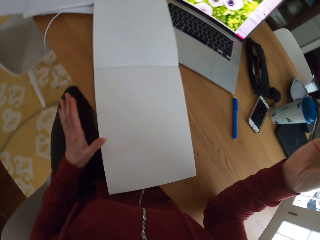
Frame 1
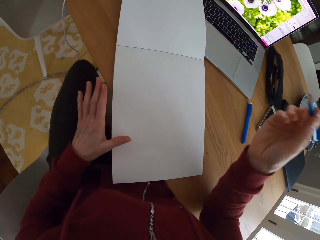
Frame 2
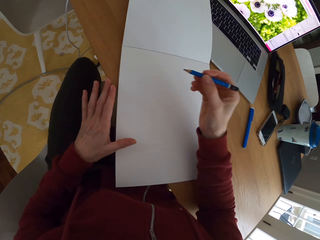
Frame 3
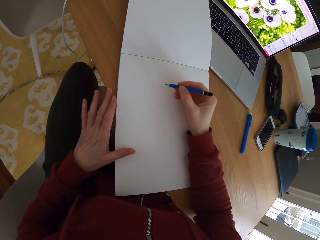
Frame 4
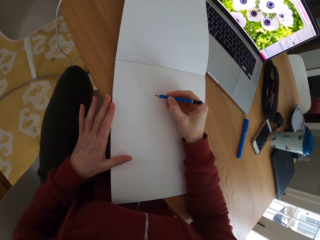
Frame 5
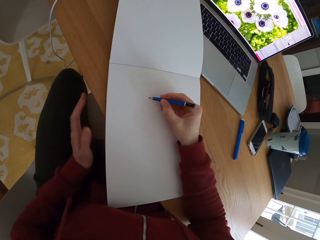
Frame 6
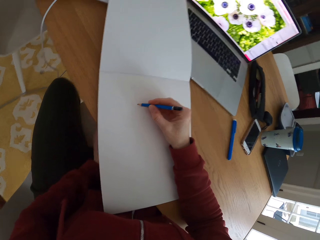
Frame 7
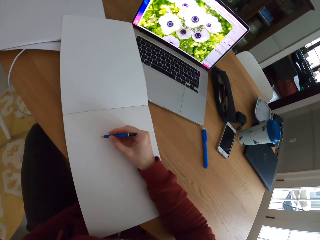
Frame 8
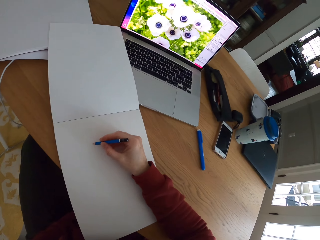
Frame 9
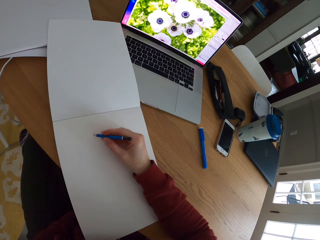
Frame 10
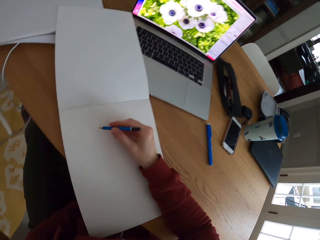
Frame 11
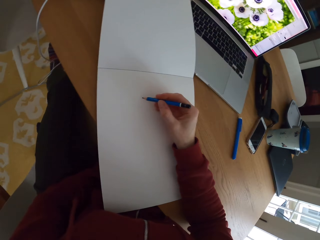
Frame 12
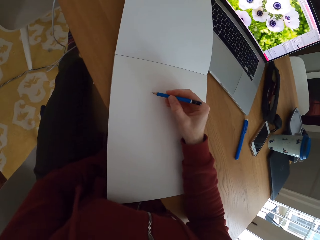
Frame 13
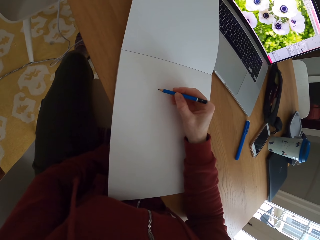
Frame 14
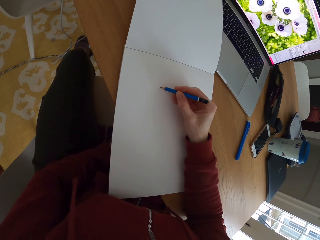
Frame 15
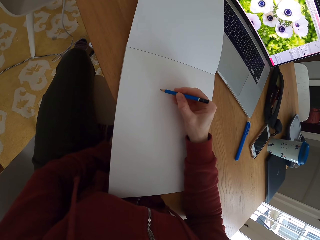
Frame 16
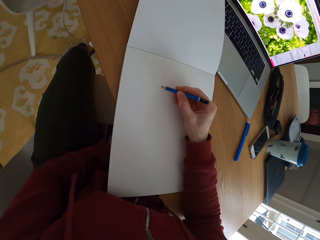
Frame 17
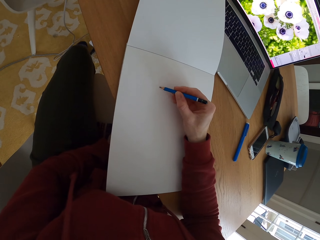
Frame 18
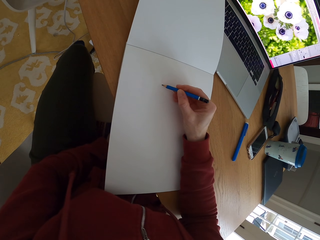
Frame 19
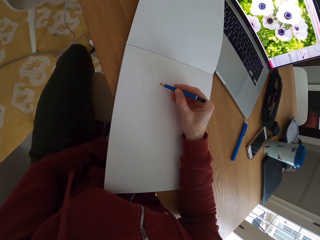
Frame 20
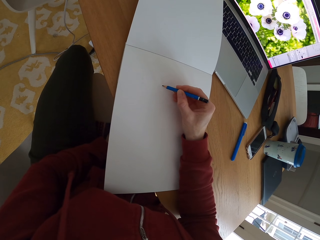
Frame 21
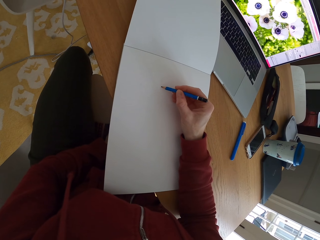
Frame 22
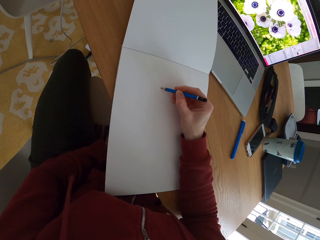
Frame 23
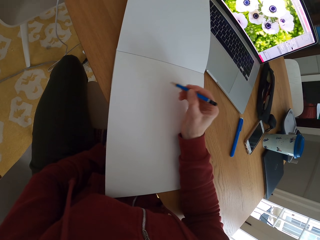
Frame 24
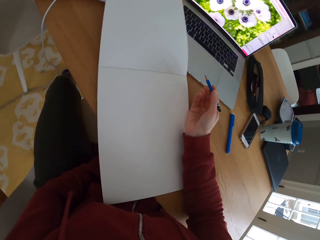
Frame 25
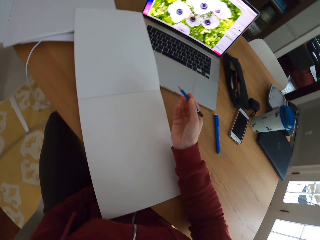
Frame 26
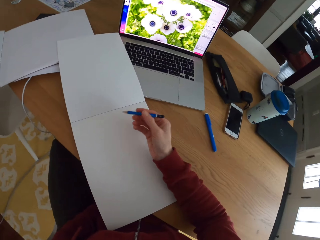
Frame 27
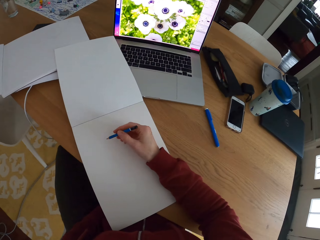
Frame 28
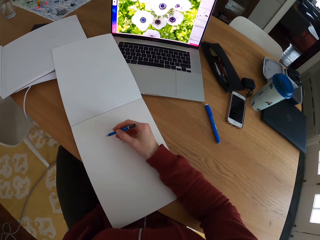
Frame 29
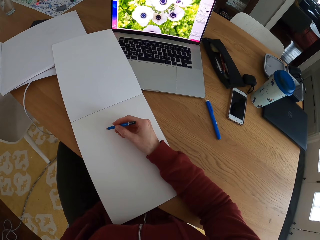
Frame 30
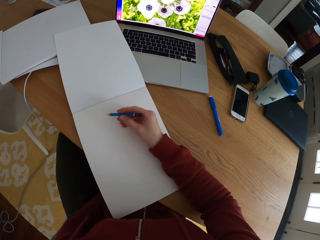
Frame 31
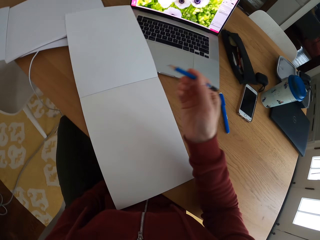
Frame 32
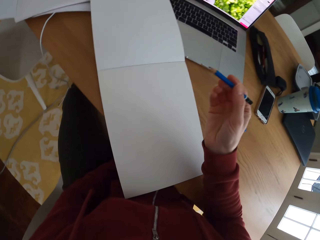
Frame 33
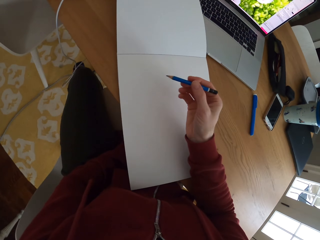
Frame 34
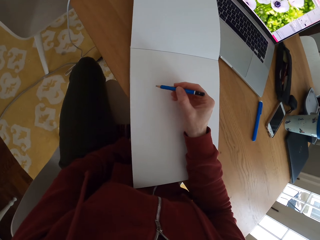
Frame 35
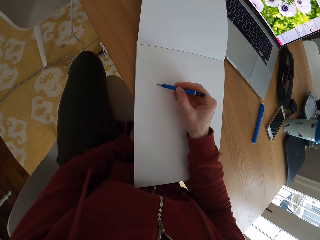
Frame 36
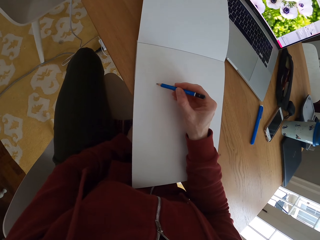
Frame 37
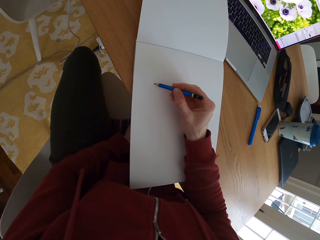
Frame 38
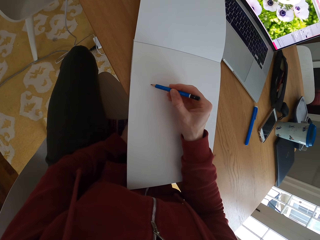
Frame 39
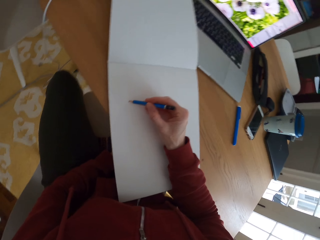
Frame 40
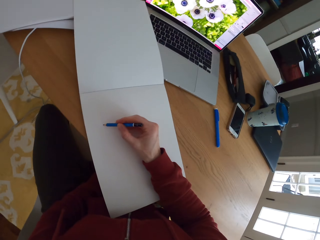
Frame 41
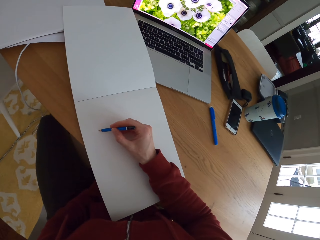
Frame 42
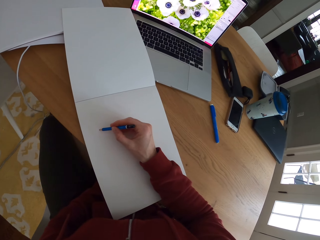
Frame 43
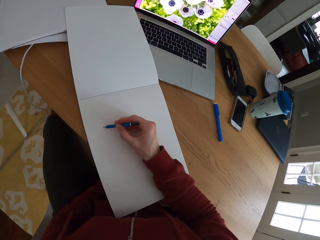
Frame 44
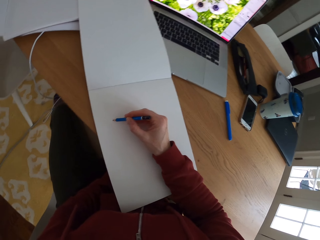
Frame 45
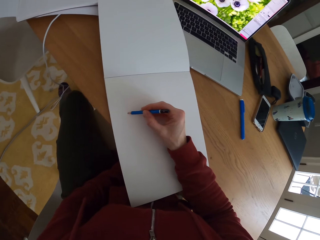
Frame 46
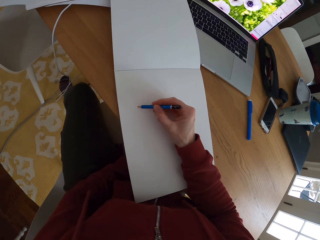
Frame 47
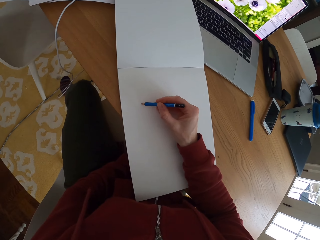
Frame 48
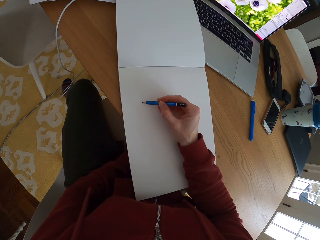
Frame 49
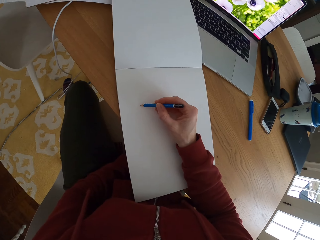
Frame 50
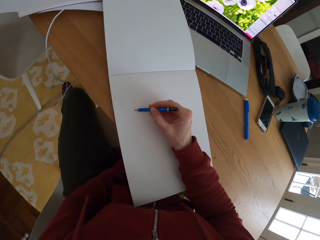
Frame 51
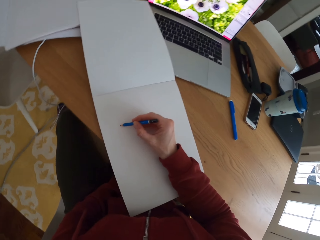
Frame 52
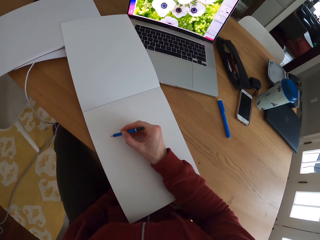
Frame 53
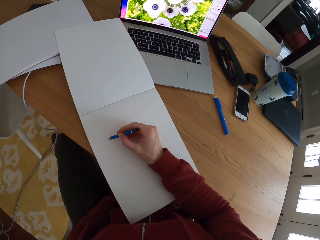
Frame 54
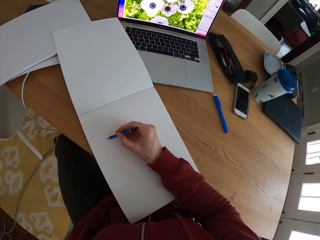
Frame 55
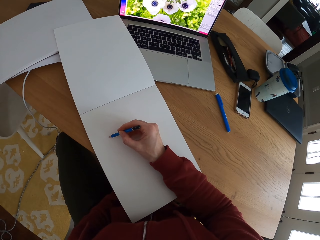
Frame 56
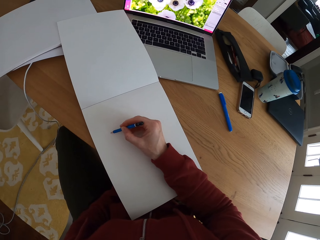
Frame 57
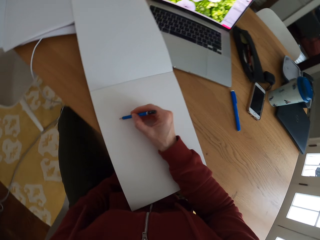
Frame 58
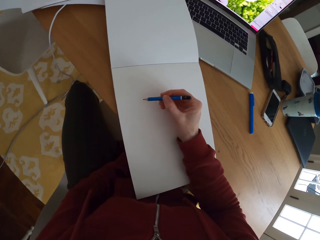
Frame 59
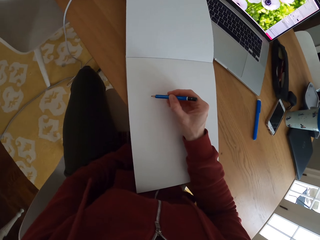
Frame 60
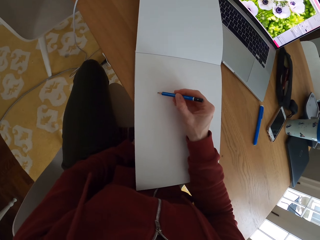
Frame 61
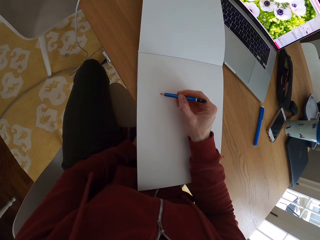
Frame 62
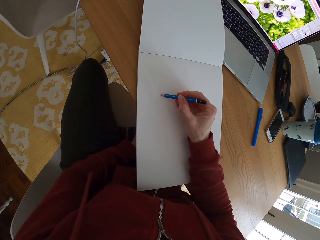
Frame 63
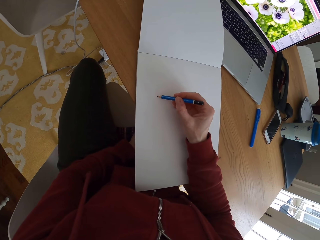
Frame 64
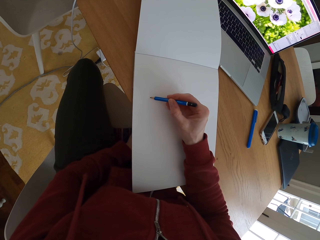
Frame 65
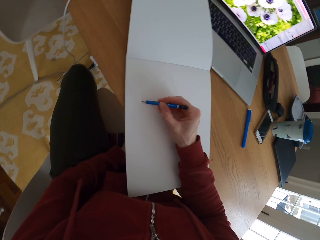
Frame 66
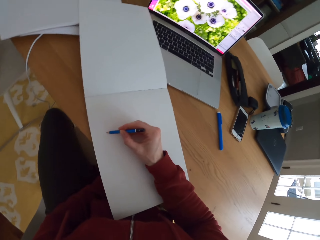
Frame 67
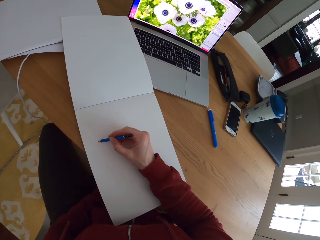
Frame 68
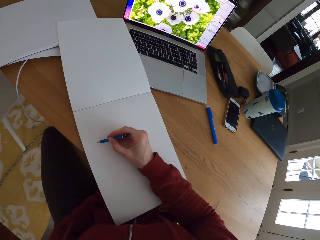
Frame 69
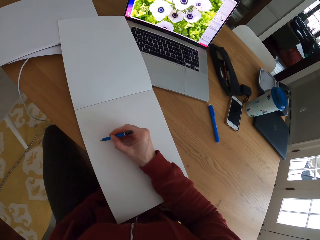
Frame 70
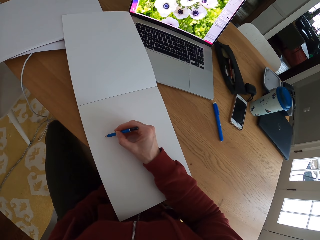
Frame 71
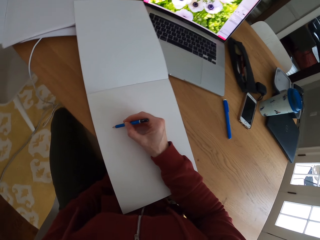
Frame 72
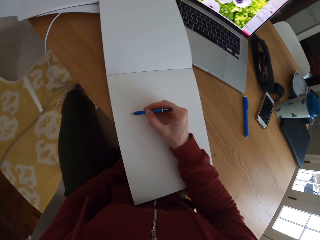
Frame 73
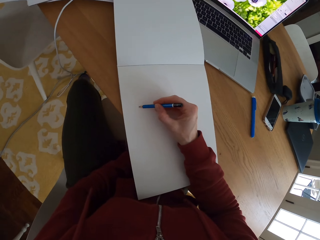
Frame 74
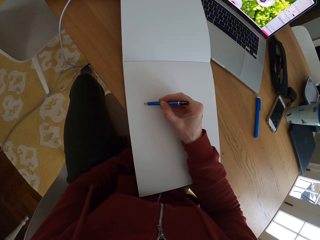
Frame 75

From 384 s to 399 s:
The camera wearer places the left hand on the drawing book. They lower the hand holding the pencil. They hold a paper with one hand. They stare at the laptop. They draw a sketch with the pencil on a piece of paper. They stare at the laptop. They draw a sketch with the pencil on the paper. They stare at the sketch. They draw a sketch with the pencil on the paper. They stare at the laptop. They draw a sketch with the pencil. They stare at the laptop. They draw a sketch with the pencil.

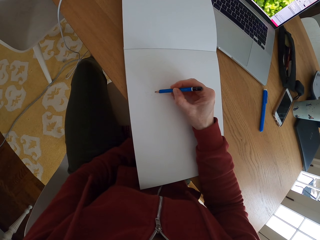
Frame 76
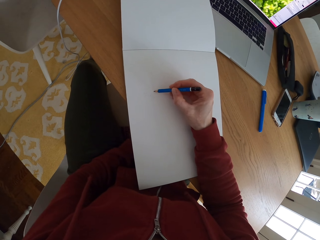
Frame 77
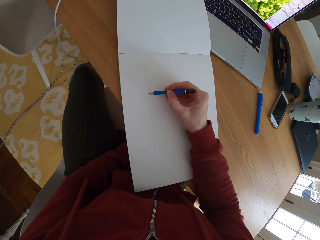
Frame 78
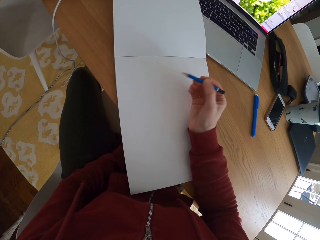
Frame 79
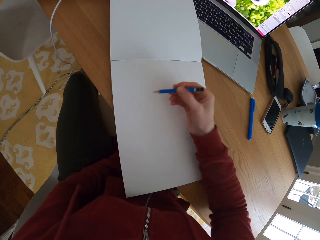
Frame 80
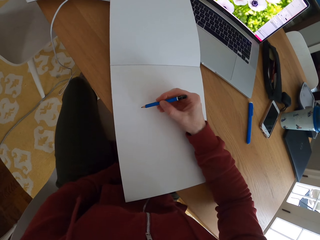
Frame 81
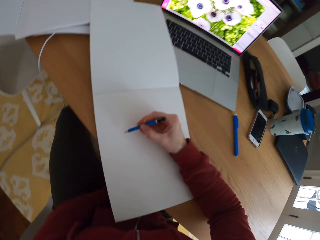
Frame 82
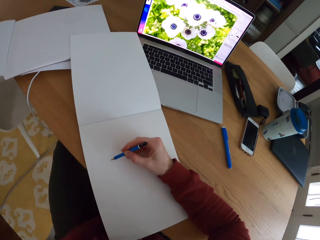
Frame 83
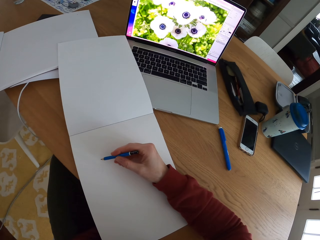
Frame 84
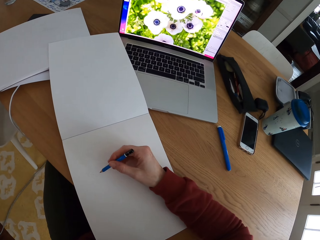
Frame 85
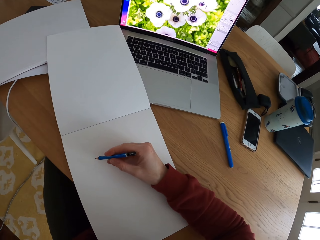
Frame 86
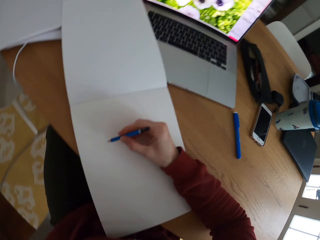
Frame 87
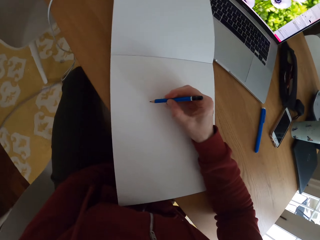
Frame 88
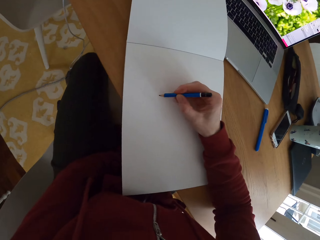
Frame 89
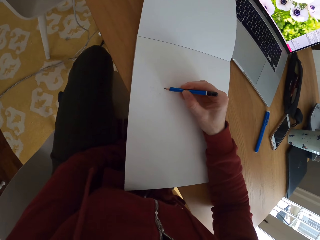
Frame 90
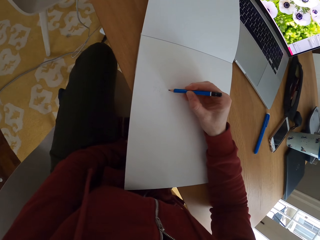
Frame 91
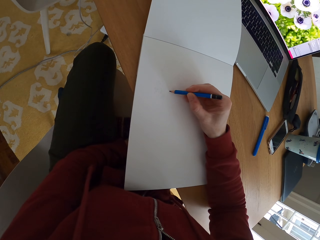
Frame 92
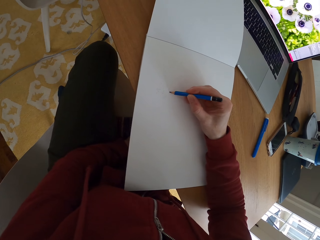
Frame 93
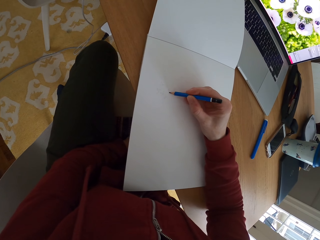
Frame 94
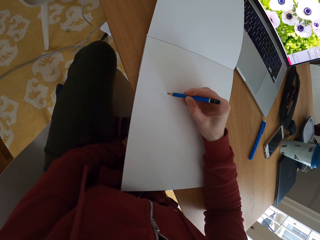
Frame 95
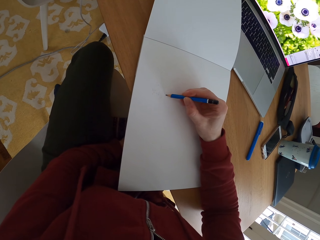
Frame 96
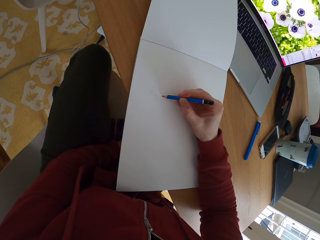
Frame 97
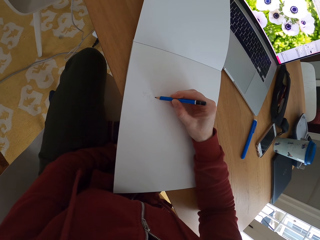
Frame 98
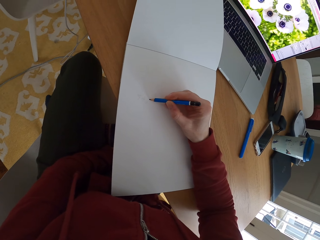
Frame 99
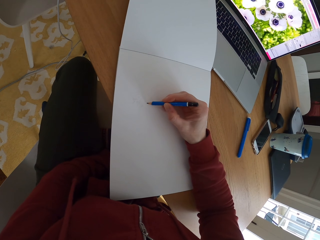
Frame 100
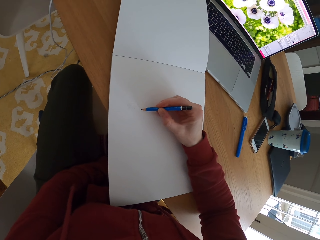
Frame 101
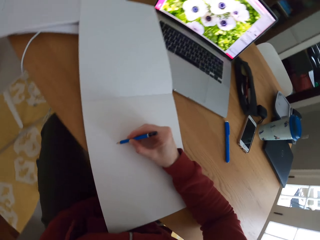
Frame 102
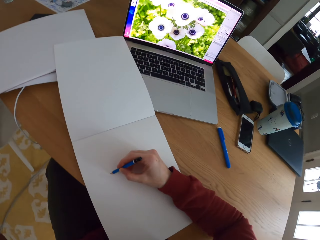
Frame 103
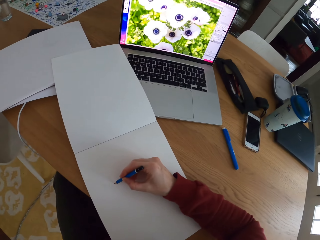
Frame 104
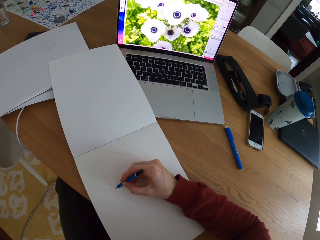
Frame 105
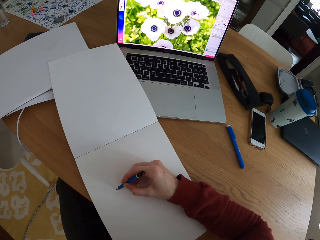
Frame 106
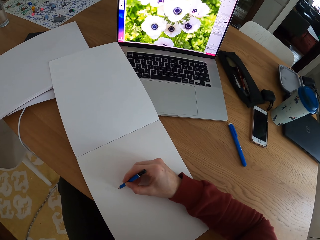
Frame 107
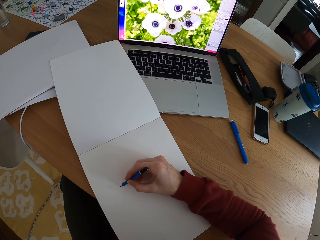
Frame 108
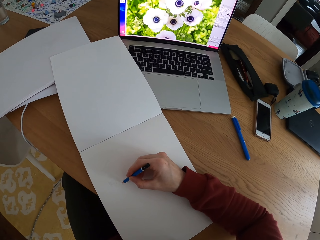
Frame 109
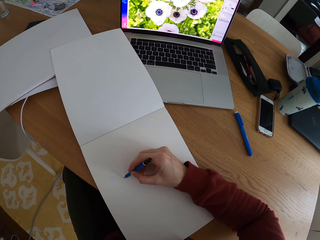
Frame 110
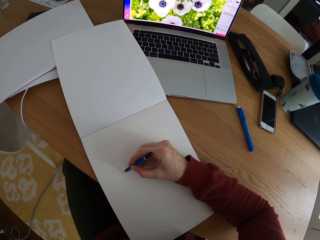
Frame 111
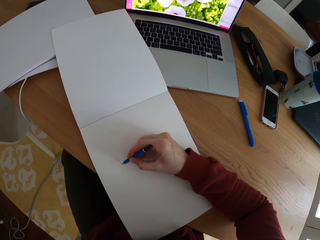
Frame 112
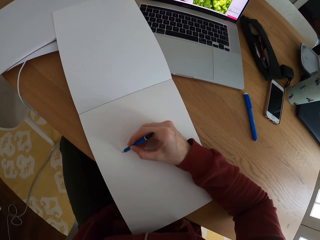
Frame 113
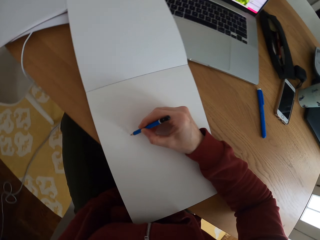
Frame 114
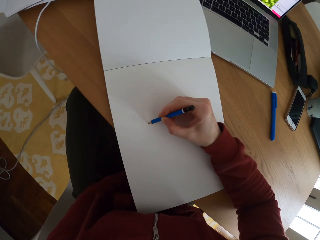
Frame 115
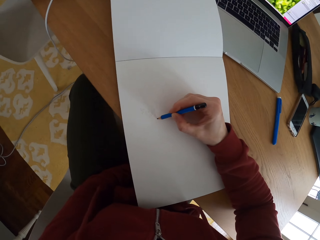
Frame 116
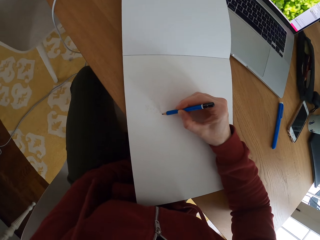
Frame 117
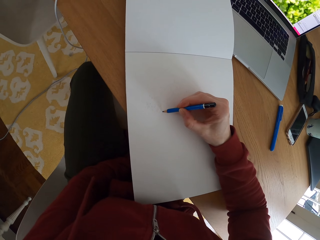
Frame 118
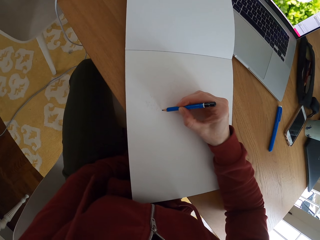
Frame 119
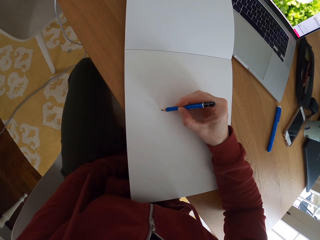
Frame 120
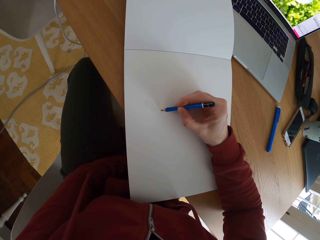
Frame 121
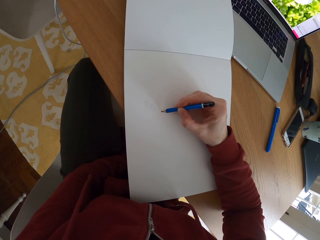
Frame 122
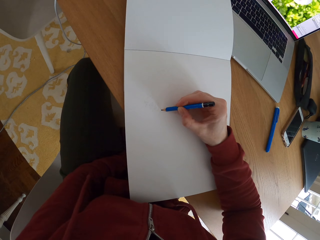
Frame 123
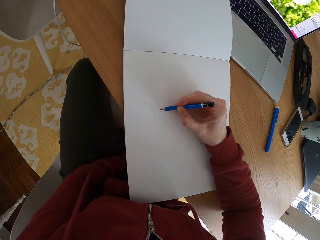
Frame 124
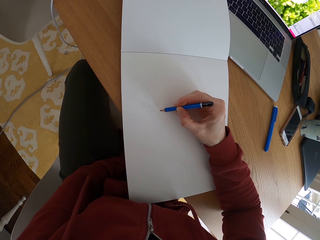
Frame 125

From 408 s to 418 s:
The camera wearer stares at the laptop. They draw a sketch with the pencil. They stare at the laptop. They draw a sketch with the pencil.
